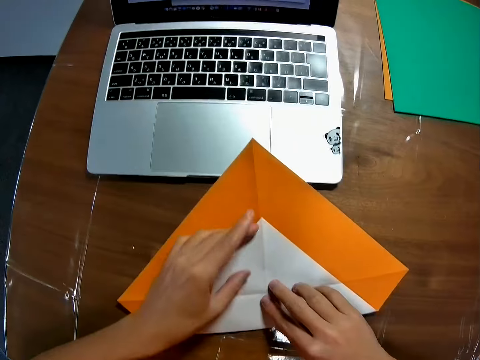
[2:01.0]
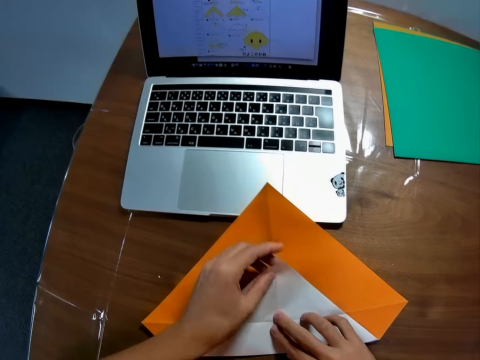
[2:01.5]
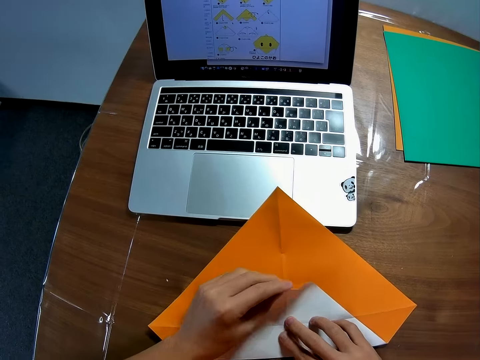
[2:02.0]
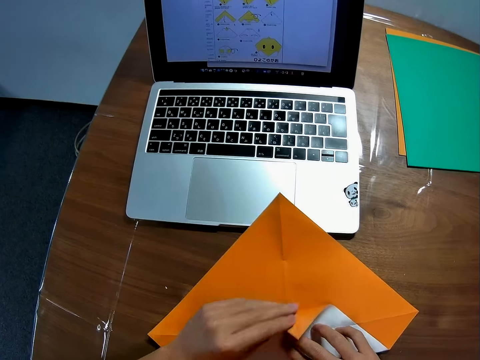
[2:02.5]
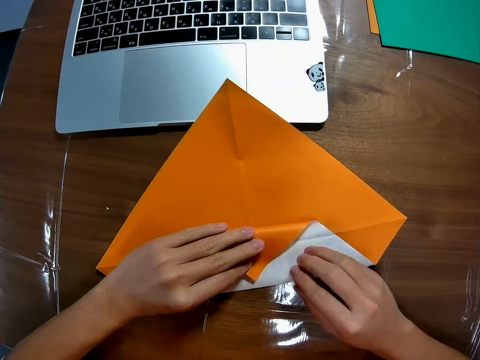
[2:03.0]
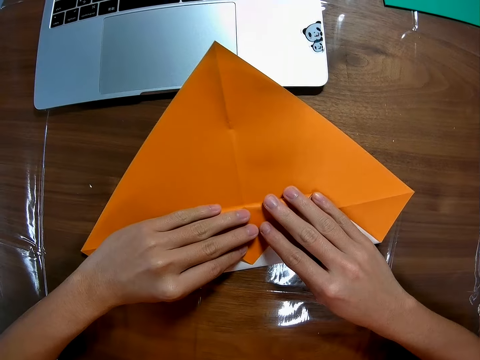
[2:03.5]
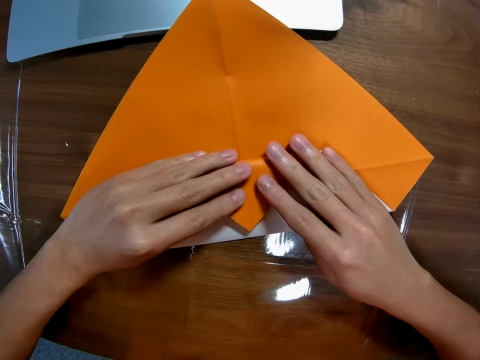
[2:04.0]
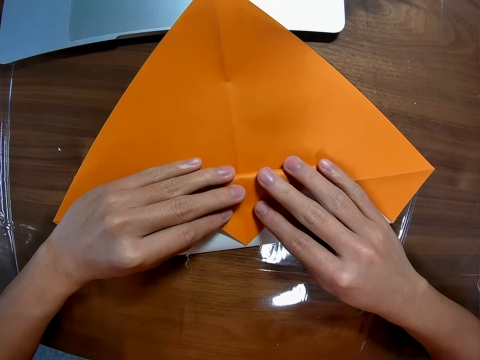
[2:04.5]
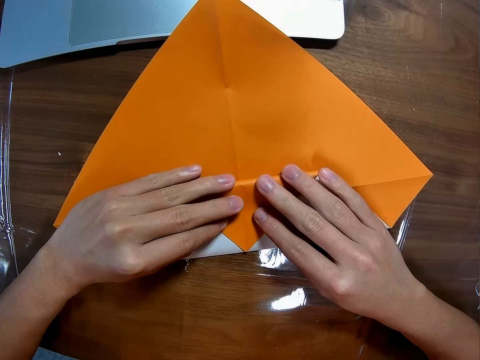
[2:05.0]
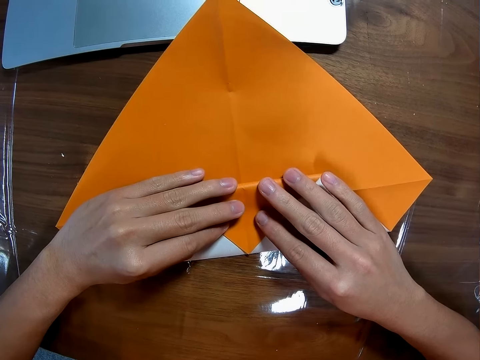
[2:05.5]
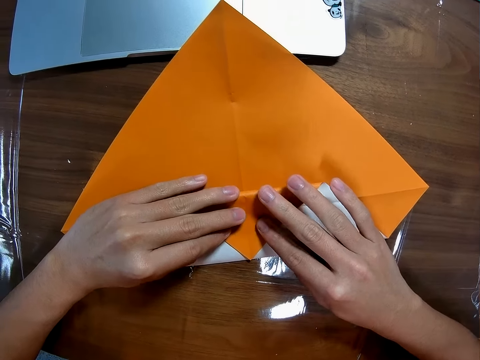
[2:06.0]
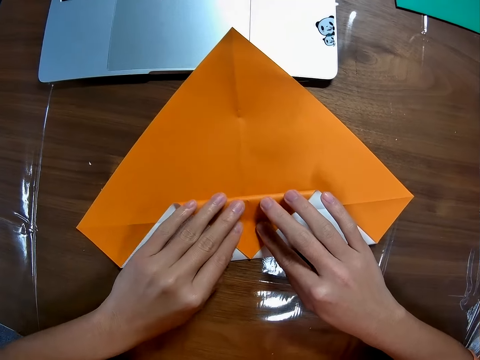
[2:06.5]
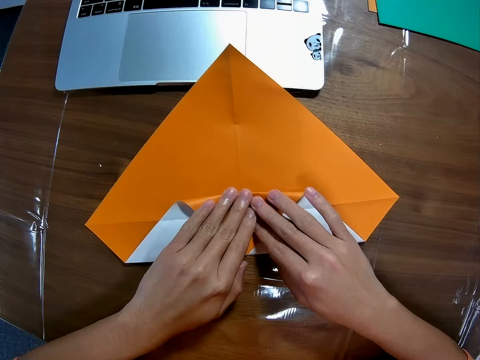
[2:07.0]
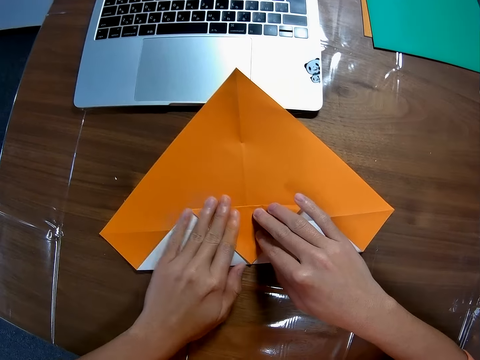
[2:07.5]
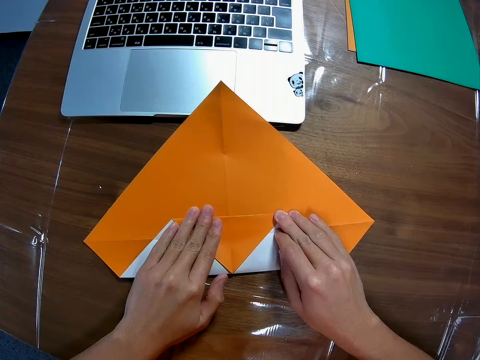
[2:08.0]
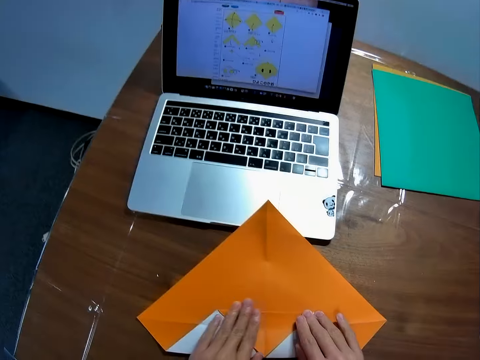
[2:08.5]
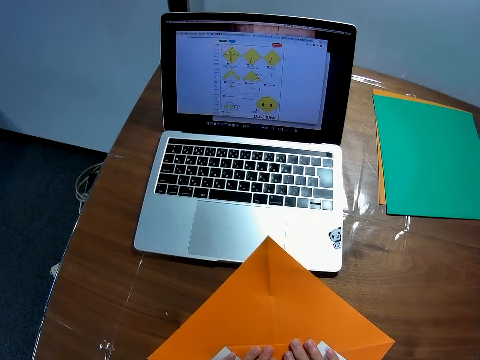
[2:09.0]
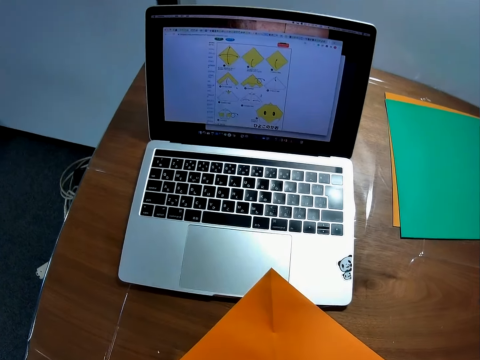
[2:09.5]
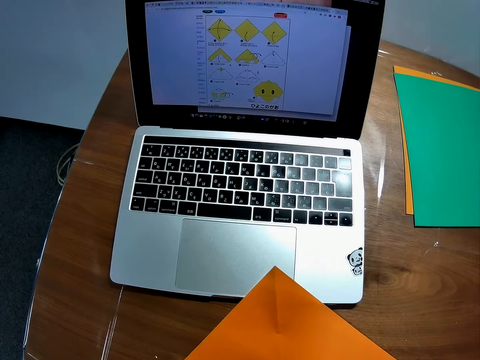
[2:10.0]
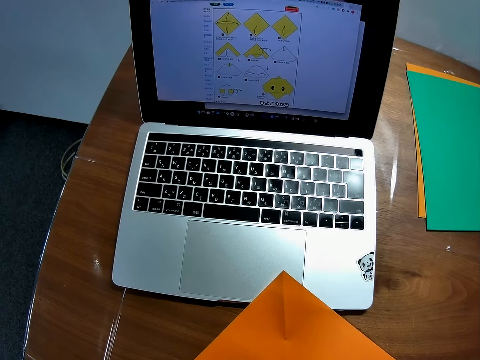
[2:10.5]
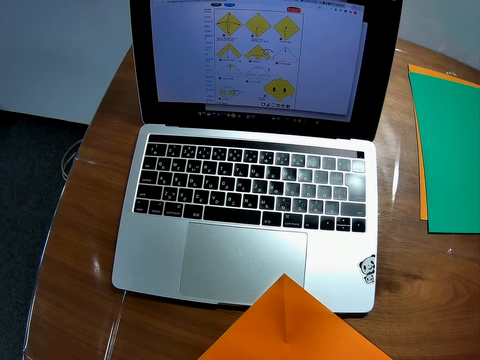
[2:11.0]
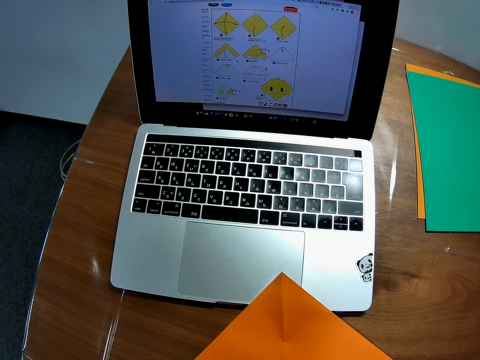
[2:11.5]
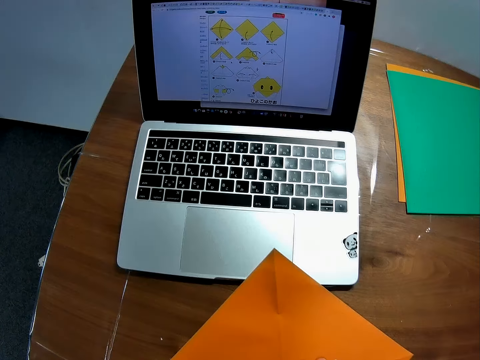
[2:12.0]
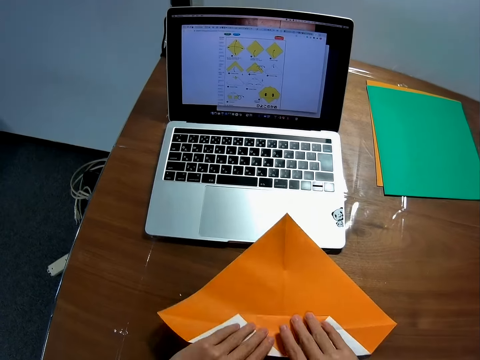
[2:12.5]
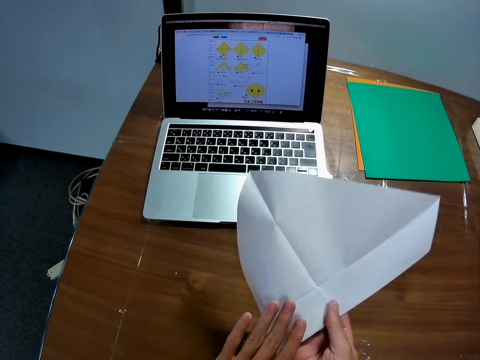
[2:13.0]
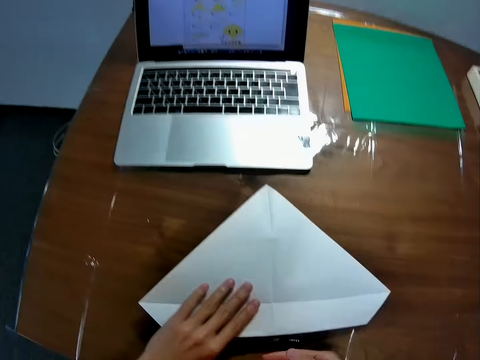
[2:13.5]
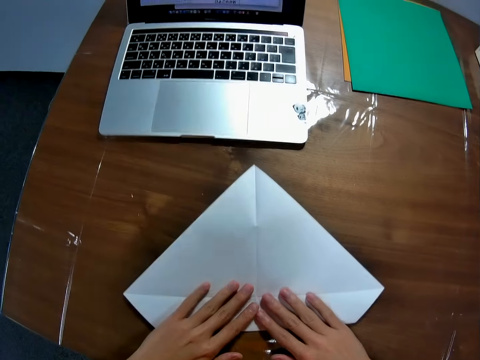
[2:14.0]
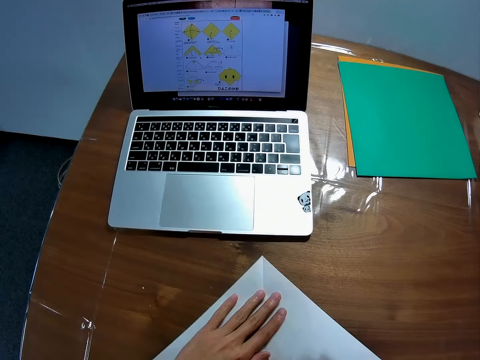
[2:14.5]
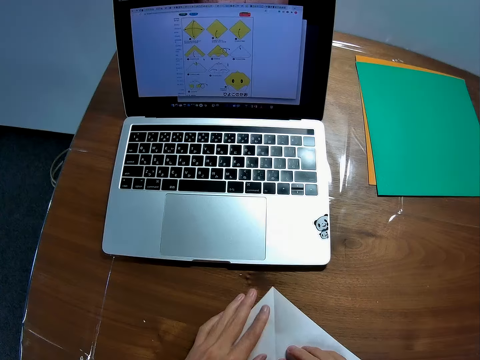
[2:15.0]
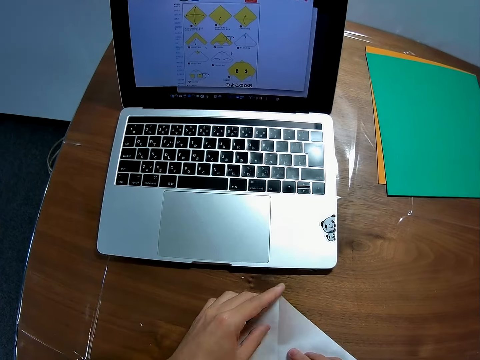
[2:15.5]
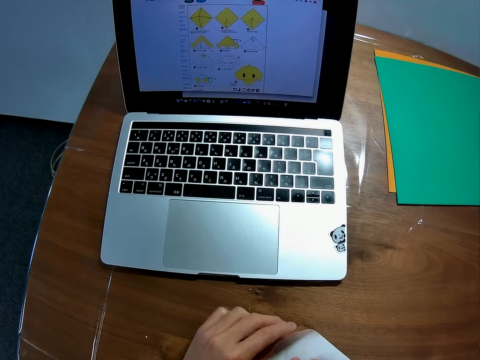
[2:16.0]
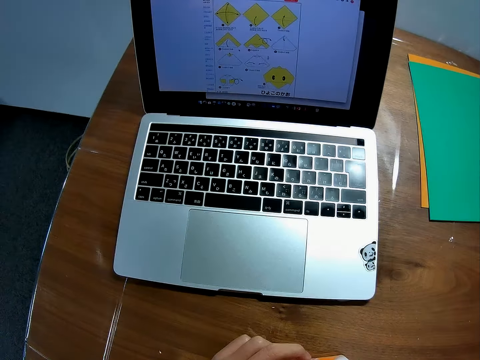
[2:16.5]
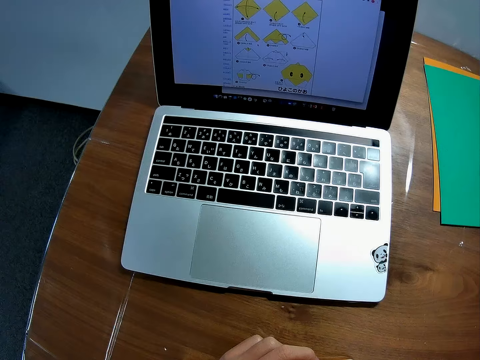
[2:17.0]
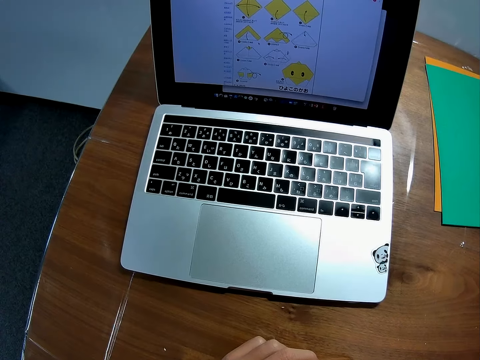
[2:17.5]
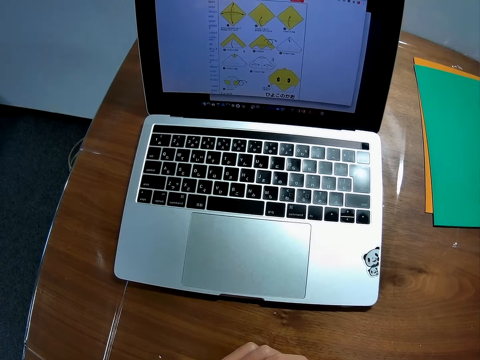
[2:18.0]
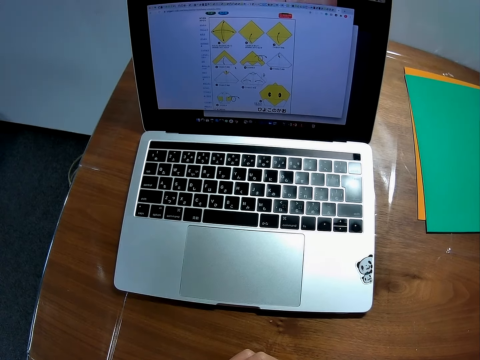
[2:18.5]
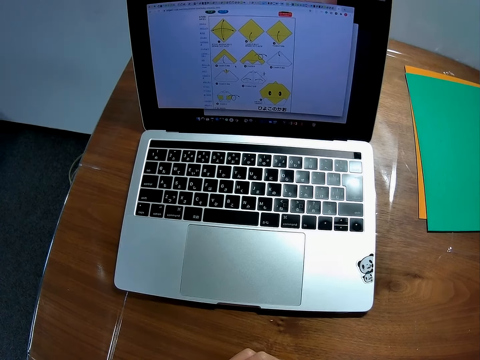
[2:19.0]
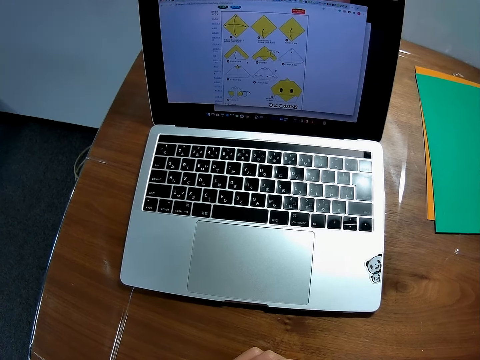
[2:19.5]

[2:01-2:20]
The camera wearer folds the paper on the table. He smoothens the edge of the paper on the table with his fingers. He looks at the machine. He turns the paper on the table. He folds the piece of paper. He looks at the machine.

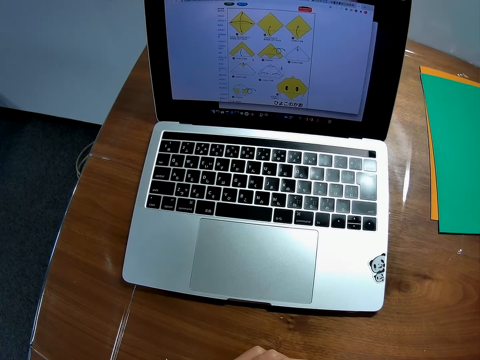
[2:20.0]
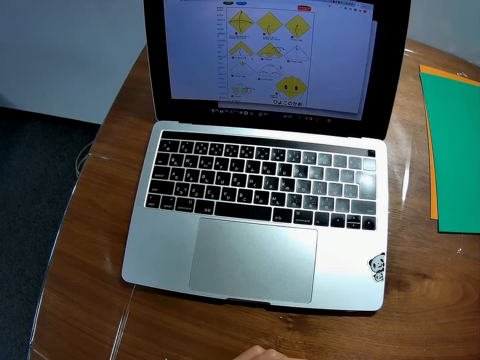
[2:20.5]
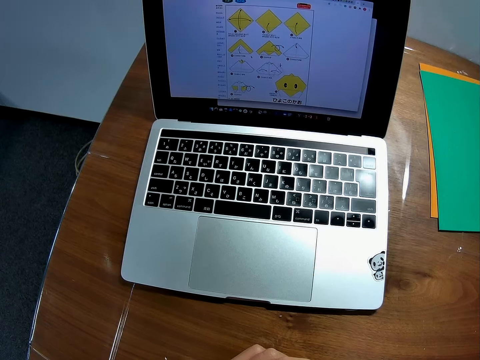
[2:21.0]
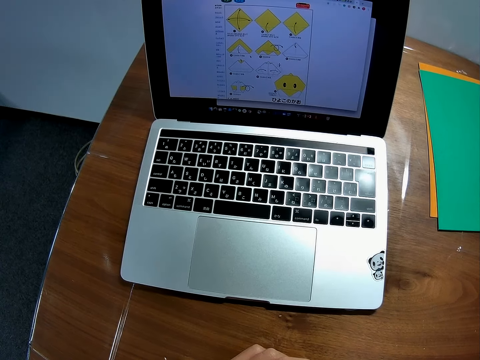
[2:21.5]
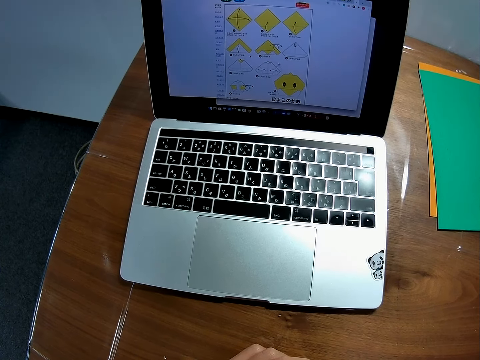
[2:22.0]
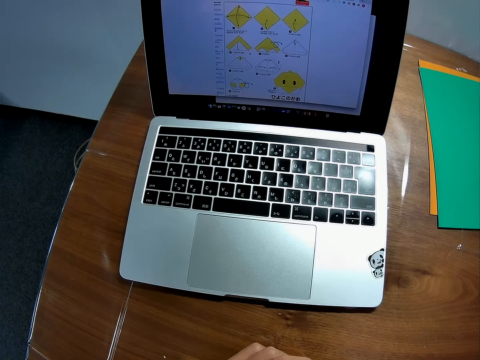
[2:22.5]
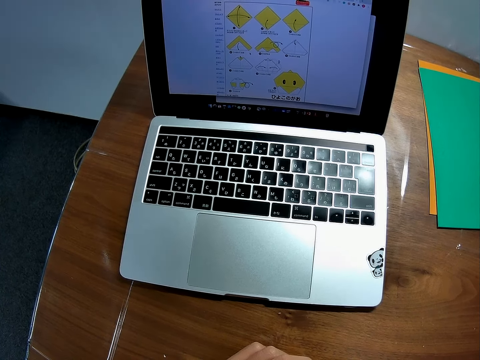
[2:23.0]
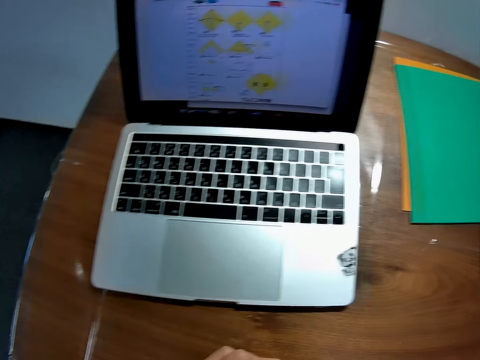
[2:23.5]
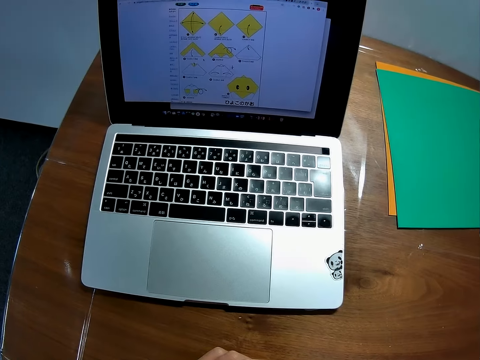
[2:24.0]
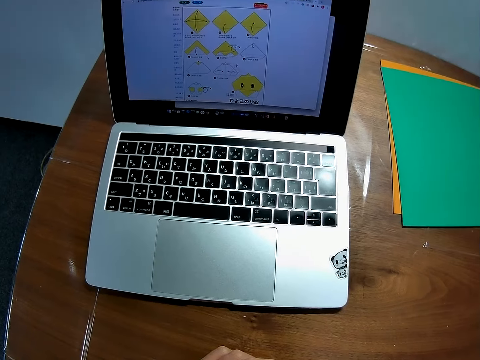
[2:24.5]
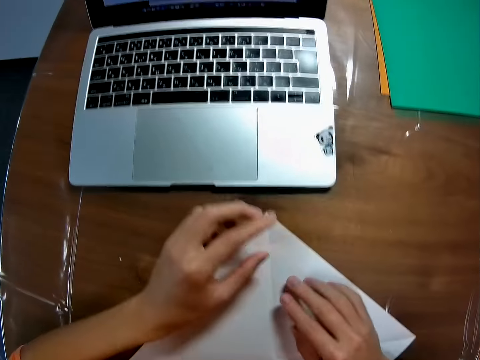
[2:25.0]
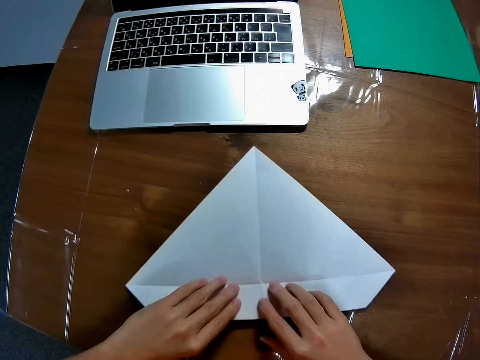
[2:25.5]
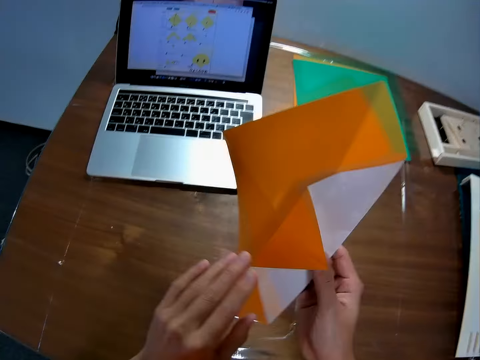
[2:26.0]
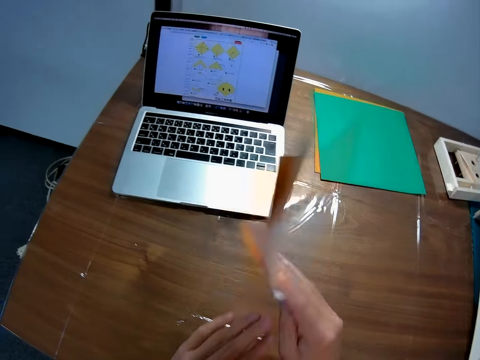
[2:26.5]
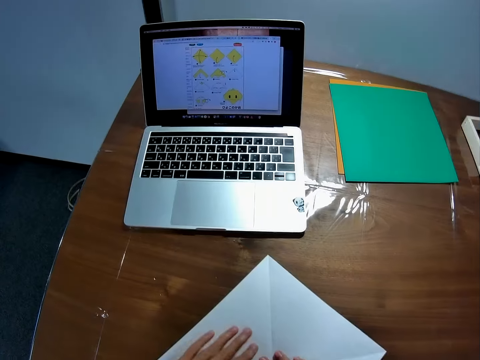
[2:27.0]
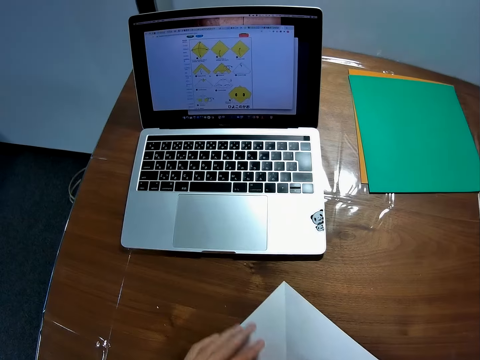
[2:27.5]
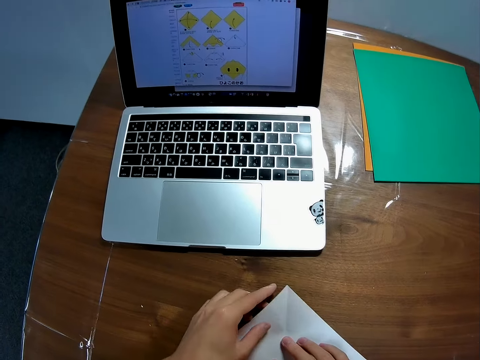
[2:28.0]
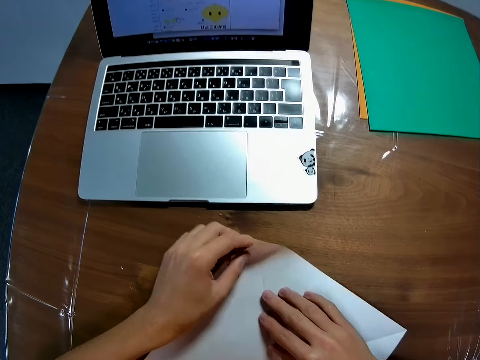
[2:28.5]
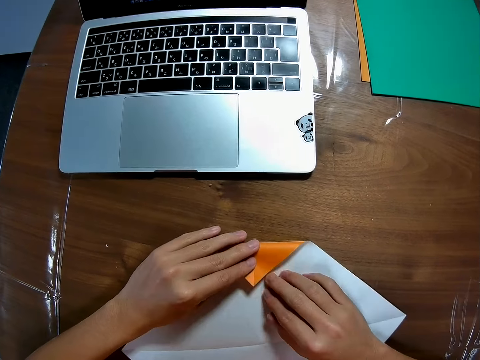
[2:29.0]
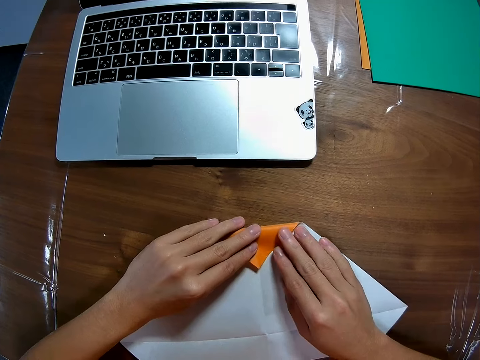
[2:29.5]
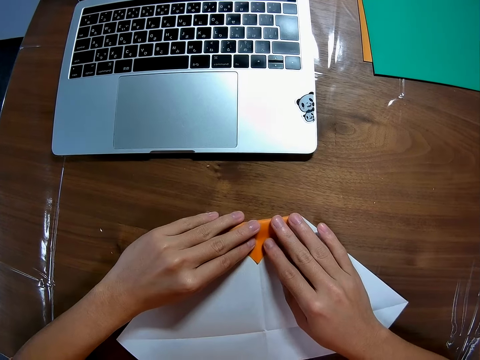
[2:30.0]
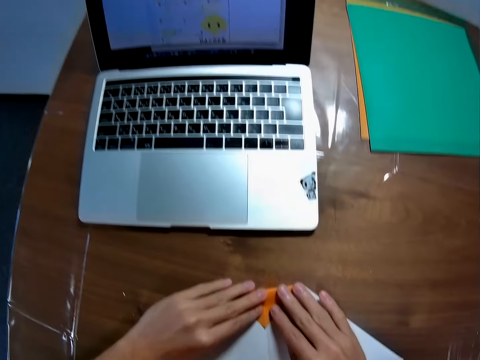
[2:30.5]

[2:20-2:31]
The camera wearer flips the piece of paper. They fold the paper on the table.
